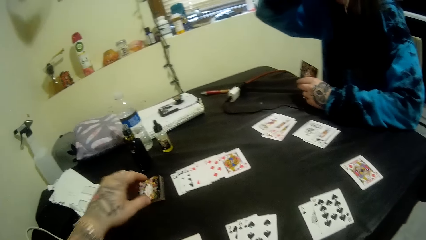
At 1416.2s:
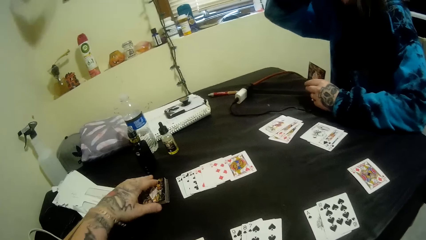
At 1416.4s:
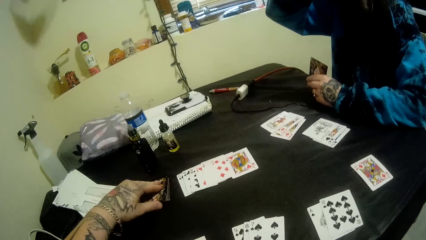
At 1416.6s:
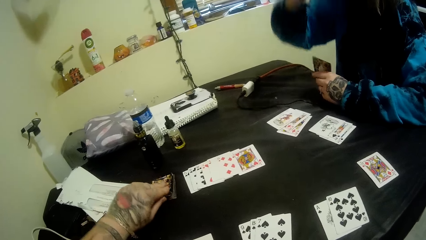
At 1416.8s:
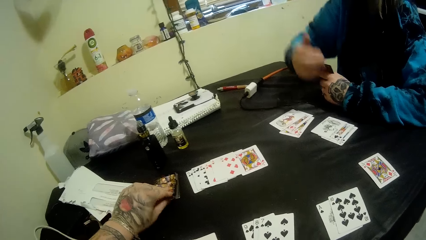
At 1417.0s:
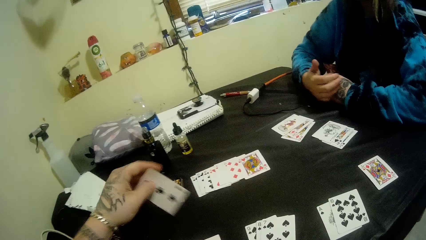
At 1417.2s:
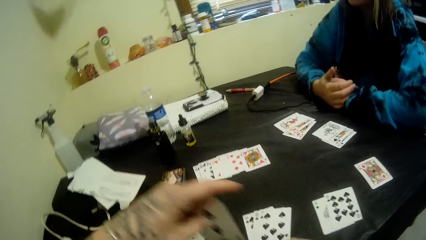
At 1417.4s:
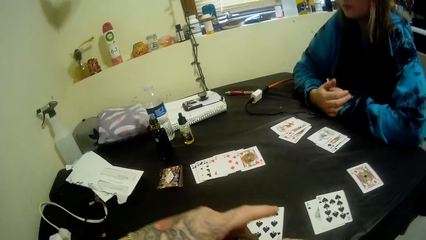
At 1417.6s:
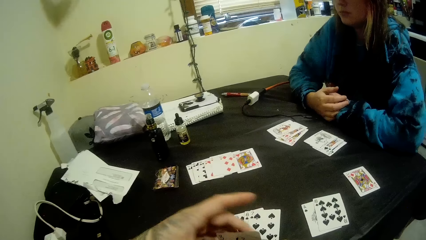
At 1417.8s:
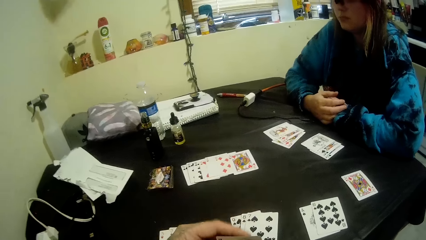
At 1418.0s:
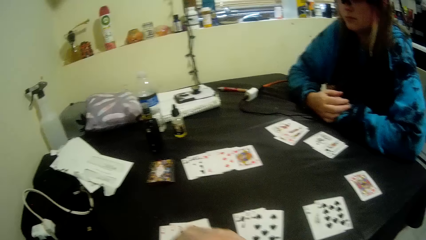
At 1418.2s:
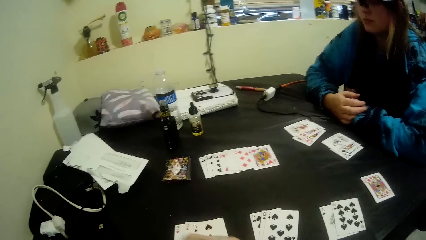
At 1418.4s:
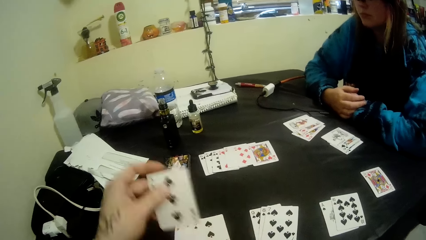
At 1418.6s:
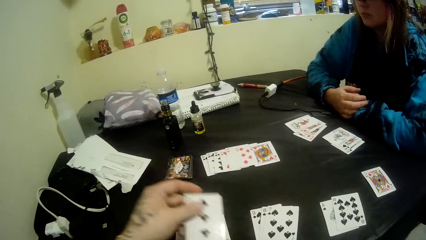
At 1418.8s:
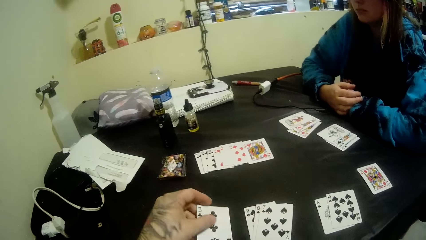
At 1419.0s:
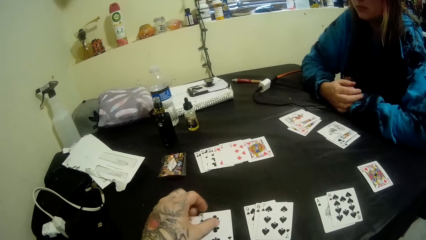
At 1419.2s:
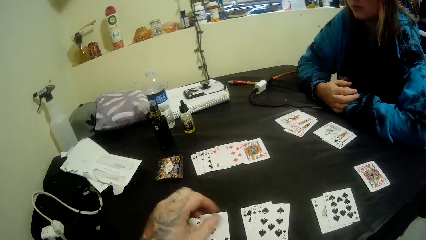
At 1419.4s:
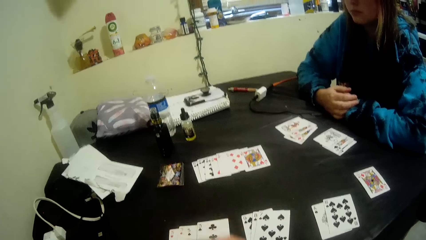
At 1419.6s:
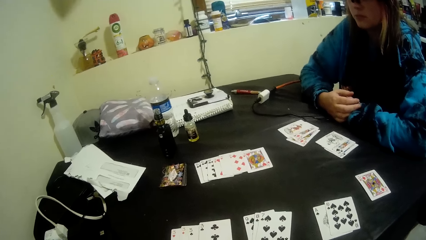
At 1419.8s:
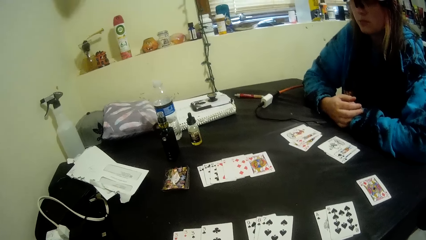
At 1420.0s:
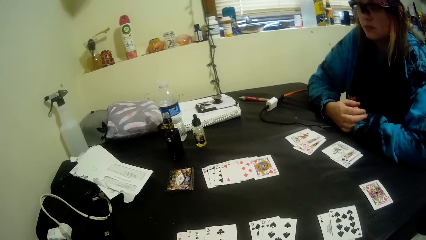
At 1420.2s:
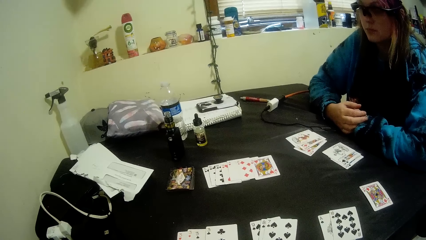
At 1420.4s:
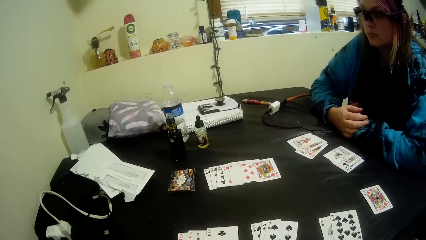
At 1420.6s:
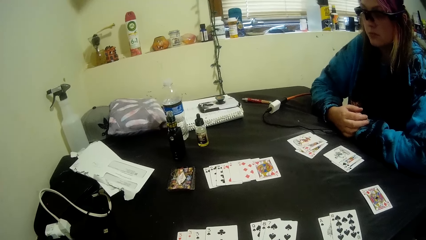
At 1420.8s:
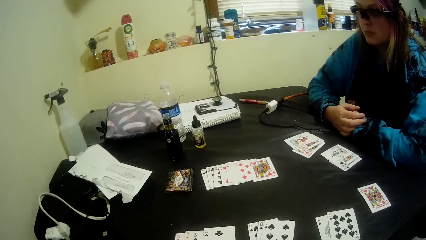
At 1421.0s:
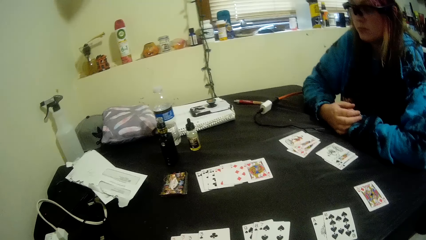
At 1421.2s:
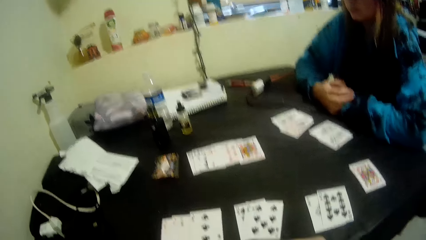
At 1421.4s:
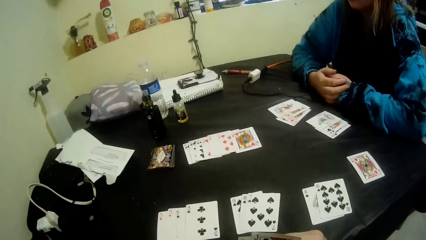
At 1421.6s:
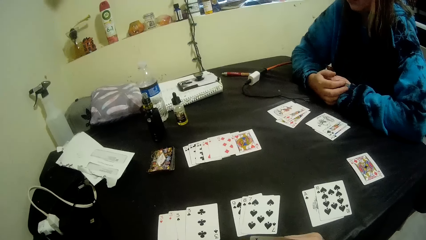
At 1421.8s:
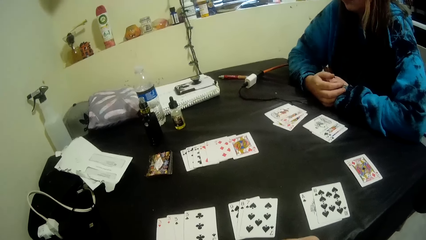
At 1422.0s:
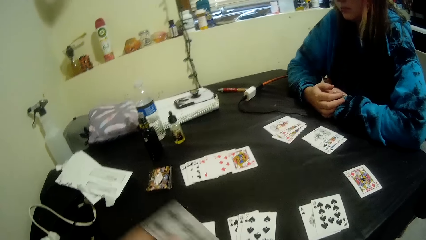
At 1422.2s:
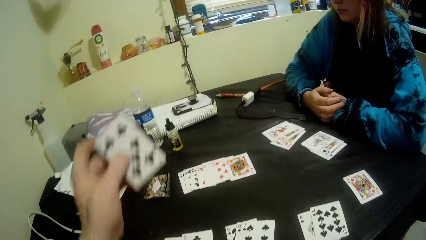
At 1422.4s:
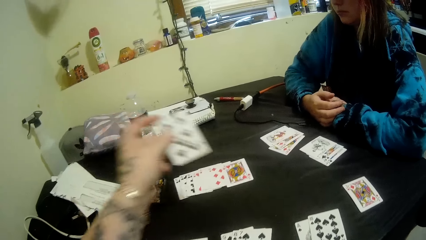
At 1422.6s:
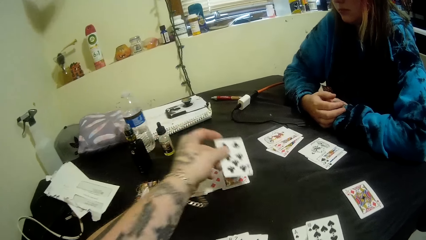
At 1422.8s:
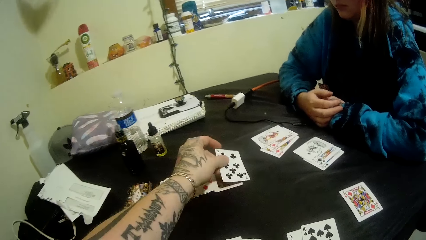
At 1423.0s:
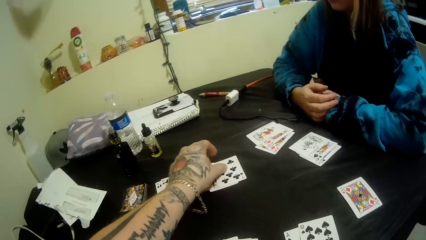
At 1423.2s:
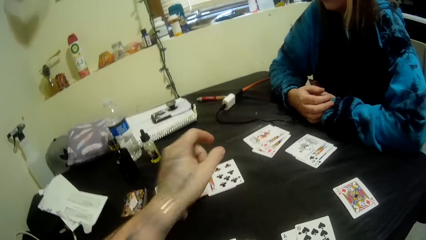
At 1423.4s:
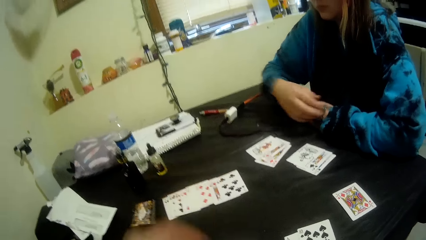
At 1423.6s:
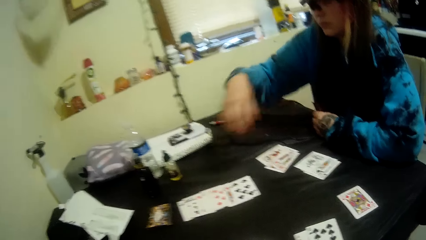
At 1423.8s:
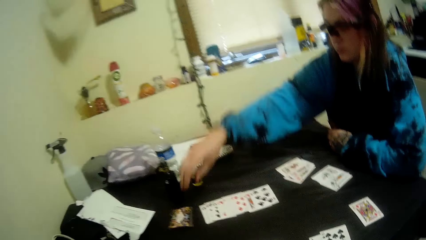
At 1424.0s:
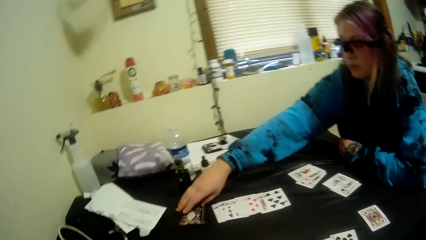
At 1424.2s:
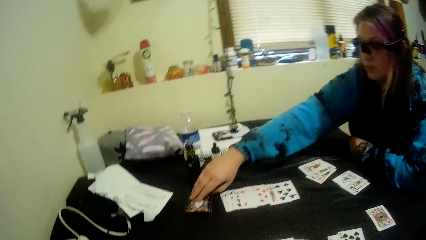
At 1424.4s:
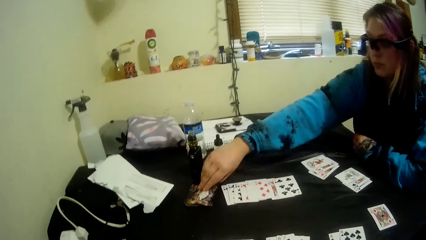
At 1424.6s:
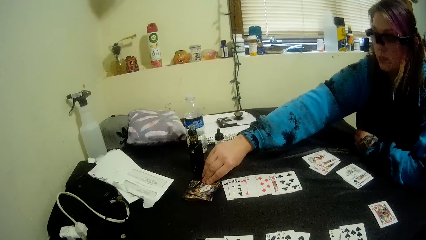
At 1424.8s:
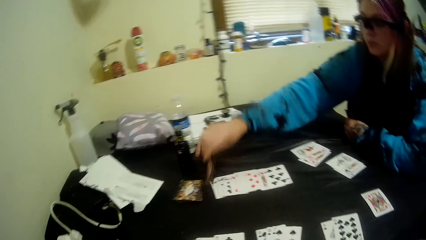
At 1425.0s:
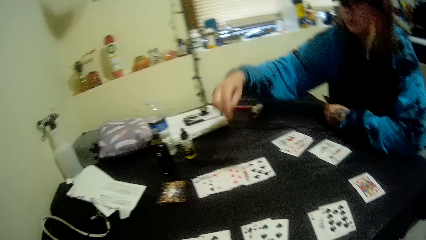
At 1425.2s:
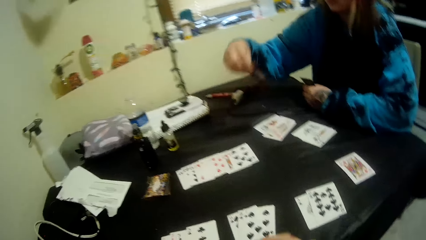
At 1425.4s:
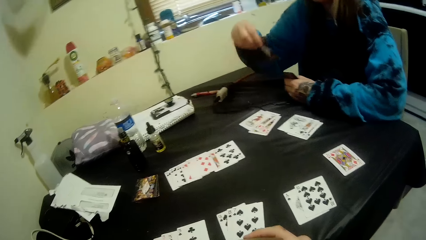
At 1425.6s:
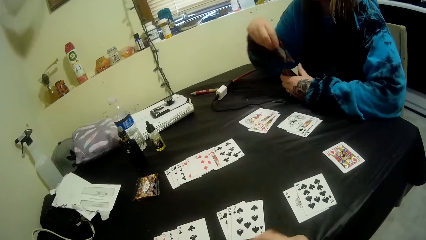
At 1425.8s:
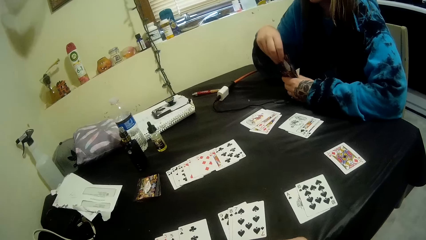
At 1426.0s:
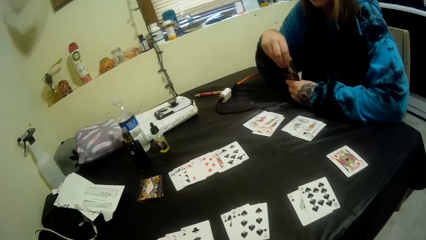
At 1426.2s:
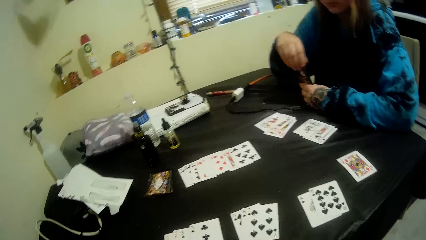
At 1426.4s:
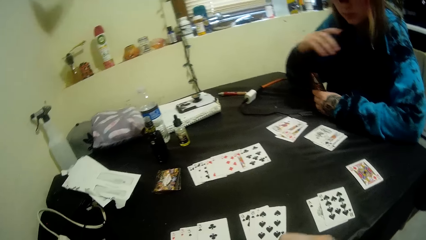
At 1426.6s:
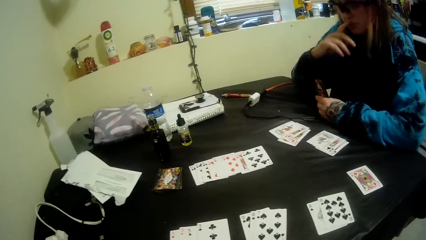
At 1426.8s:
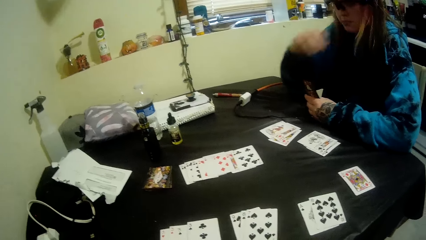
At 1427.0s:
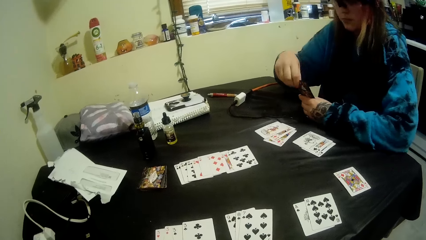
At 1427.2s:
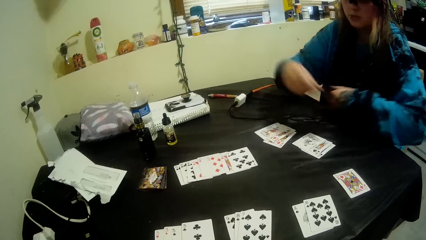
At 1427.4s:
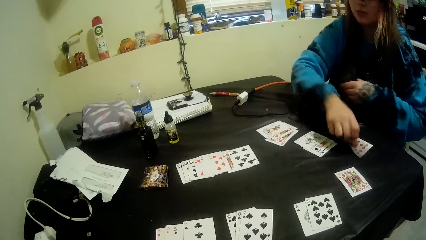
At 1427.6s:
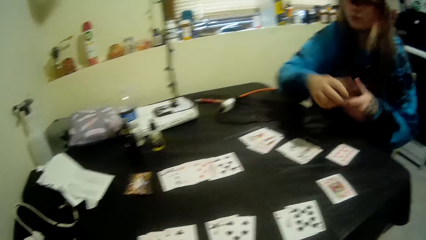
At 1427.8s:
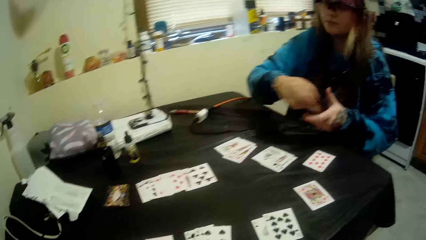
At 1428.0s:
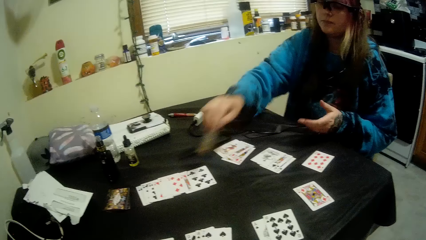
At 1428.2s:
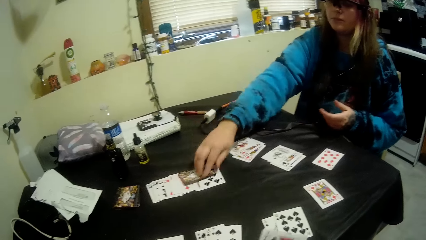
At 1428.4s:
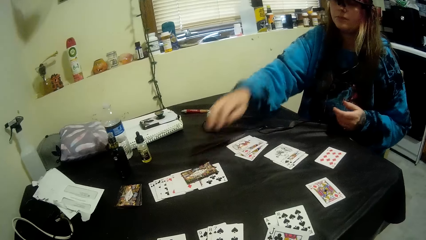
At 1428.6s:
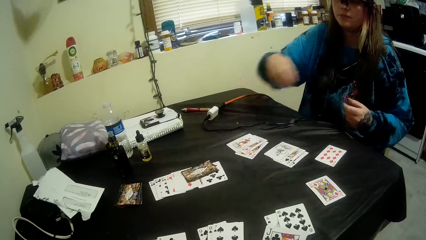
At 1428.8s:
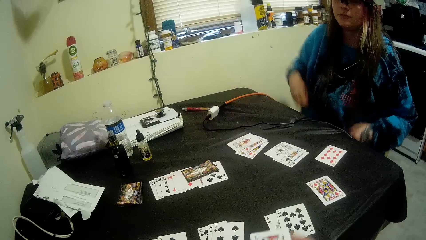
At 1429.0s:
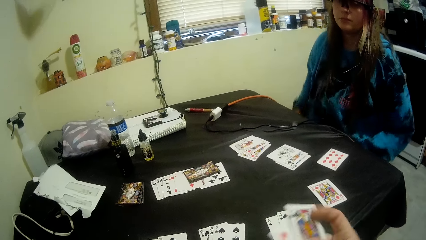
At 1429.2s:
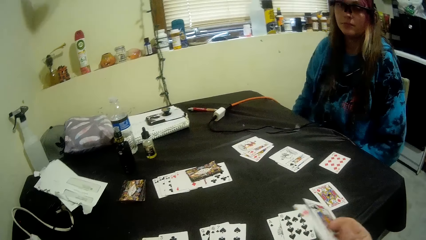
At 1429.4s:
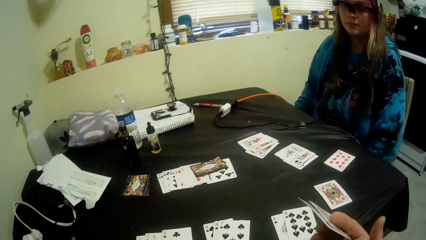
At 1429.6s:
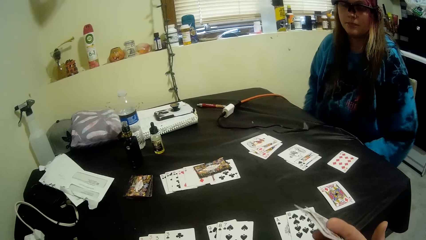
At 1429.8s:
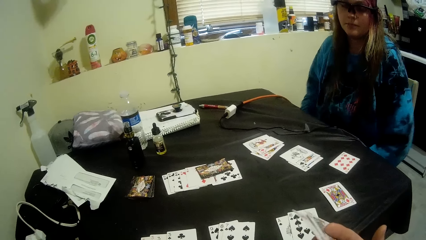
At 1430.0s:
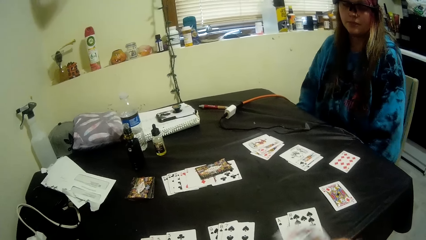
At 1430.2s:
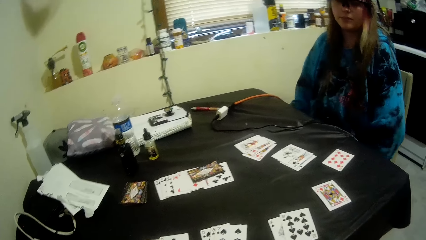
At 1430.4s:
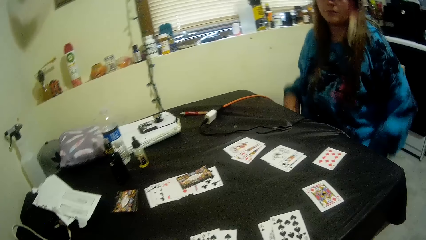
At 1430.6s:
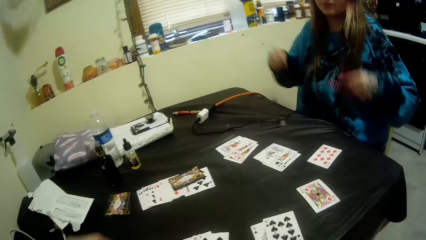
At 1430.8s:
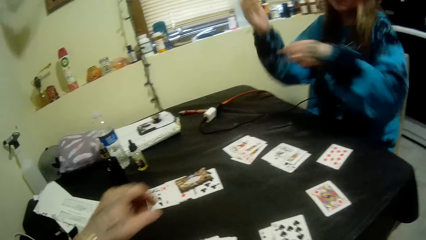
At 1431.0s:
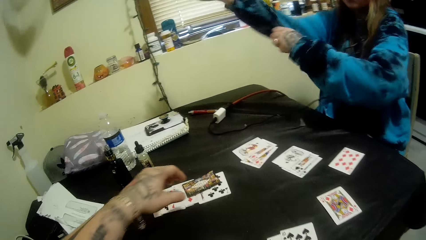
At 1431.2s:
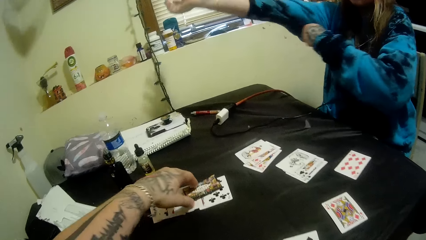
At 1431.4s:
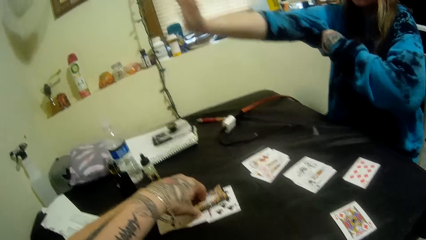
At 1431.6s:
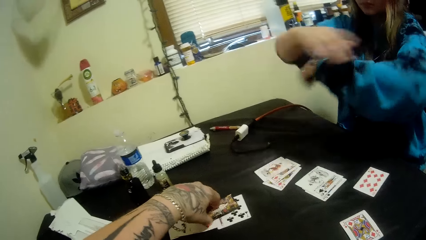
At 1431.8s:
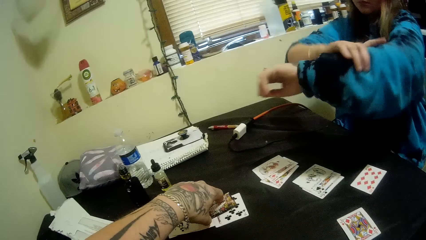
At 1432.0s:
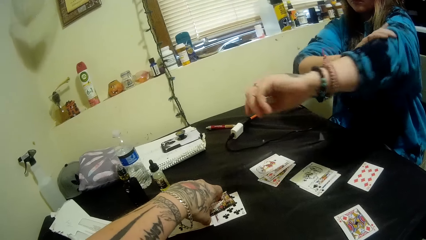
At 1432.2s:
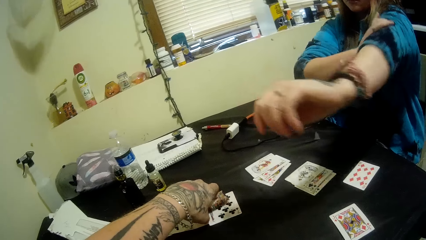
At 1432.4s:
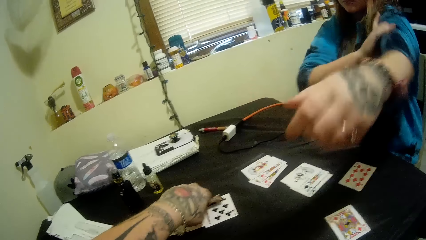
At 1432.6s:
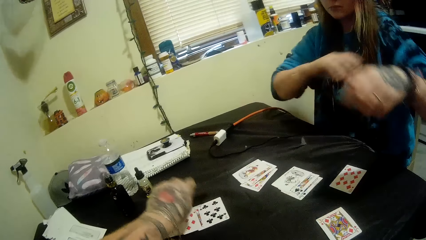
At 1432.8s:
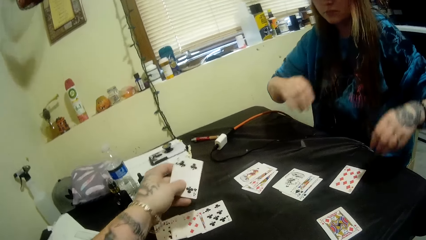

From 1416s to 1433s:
The camera wearer picks up another card on the table with his left hand. The woman moves her hand. The camera wearer puts some cards on the table with his left hand. He puts a card down. The woman picks up another card on the table with her right hand. She moves a hand to the face. She puts some cards on the table with her right hand. The camera wearer holds cards. He shows his cards to the woman. The woman pulls up the top. The camera wearer inspects another card on the table with his left hand.
